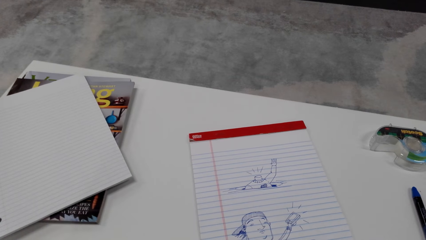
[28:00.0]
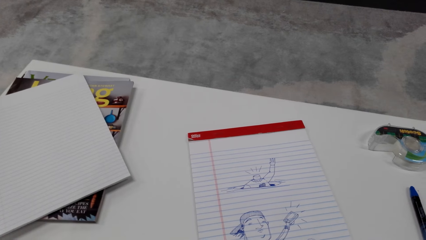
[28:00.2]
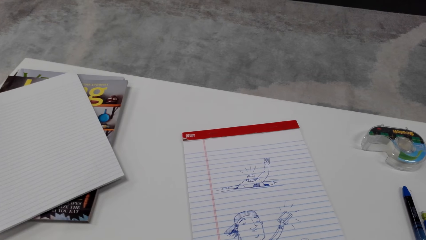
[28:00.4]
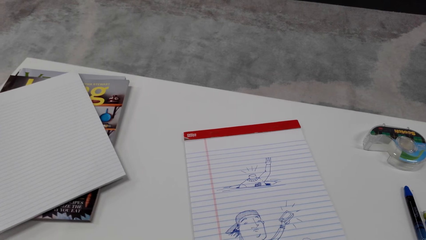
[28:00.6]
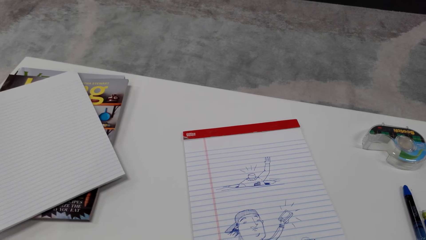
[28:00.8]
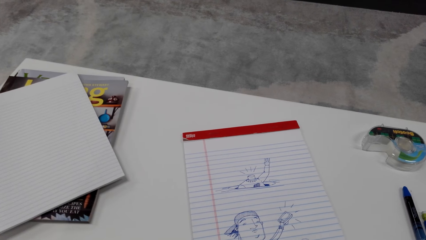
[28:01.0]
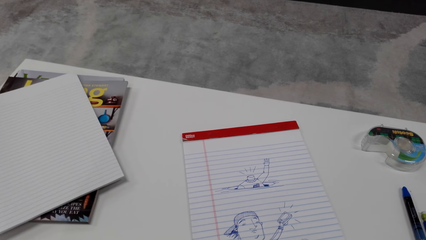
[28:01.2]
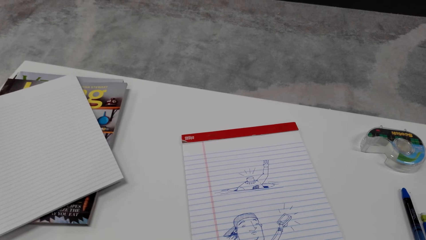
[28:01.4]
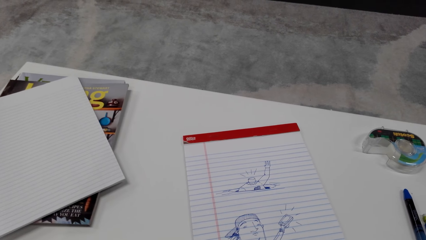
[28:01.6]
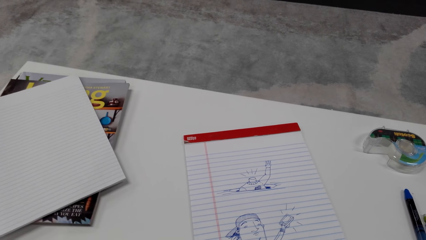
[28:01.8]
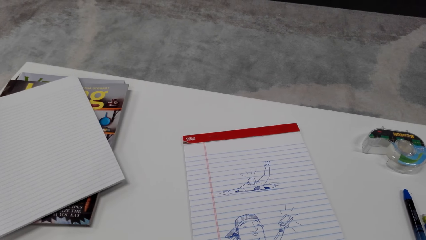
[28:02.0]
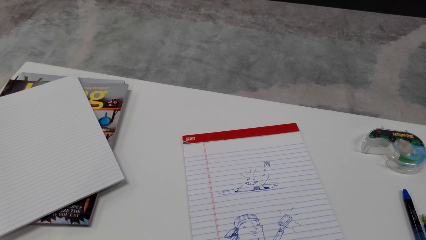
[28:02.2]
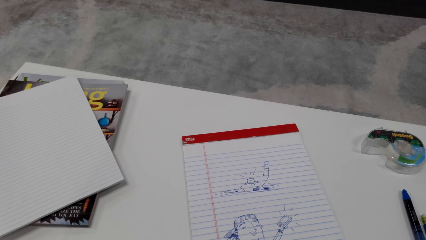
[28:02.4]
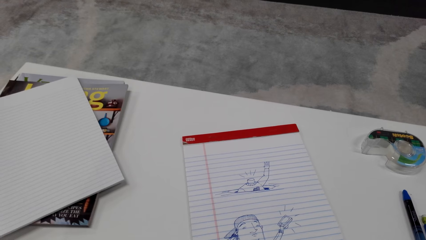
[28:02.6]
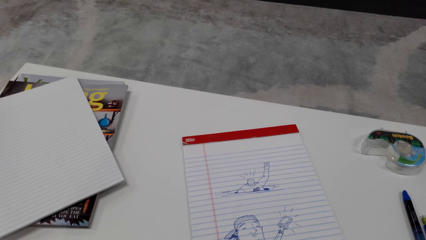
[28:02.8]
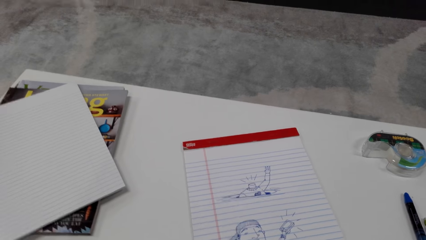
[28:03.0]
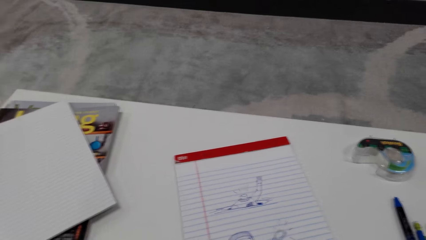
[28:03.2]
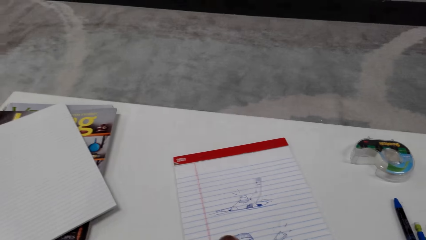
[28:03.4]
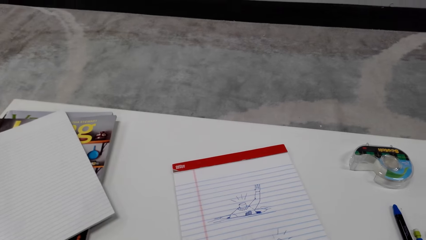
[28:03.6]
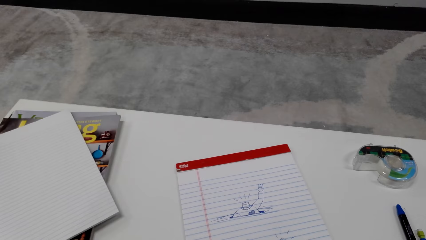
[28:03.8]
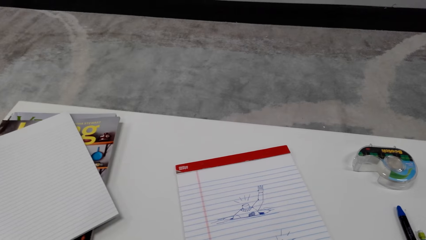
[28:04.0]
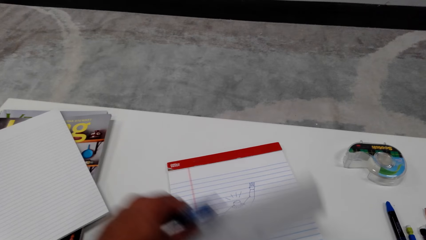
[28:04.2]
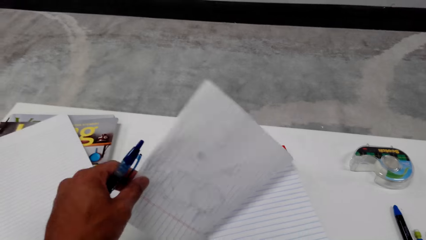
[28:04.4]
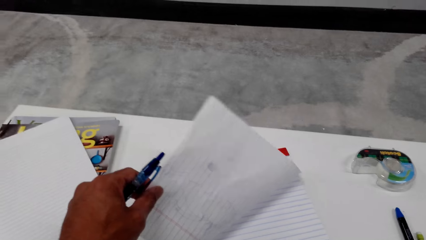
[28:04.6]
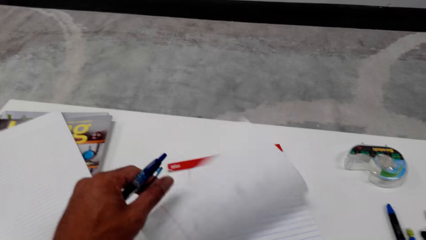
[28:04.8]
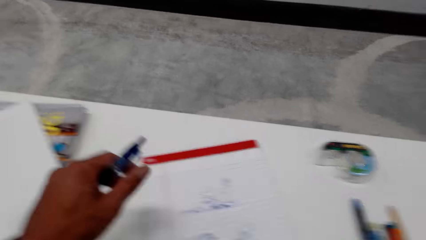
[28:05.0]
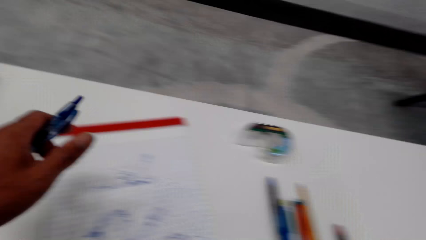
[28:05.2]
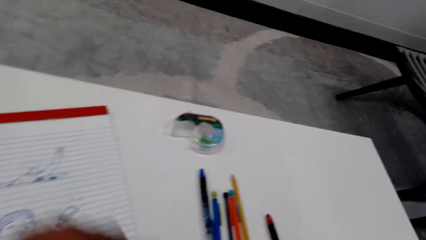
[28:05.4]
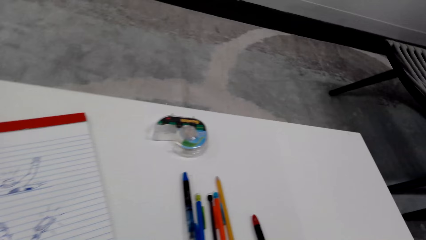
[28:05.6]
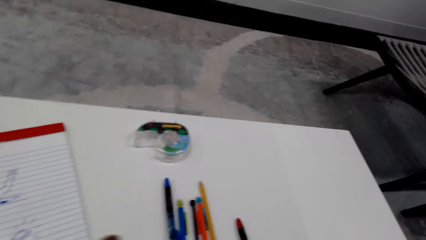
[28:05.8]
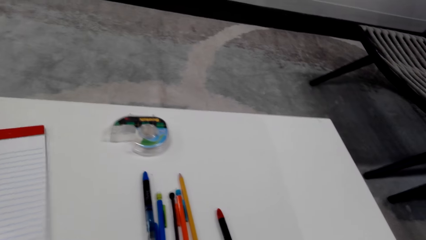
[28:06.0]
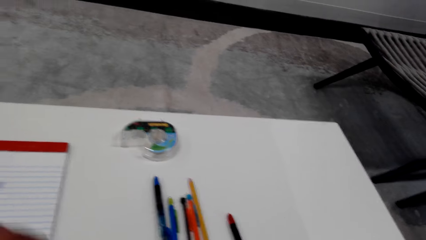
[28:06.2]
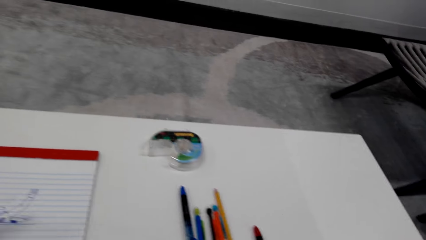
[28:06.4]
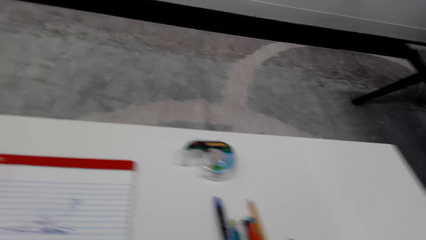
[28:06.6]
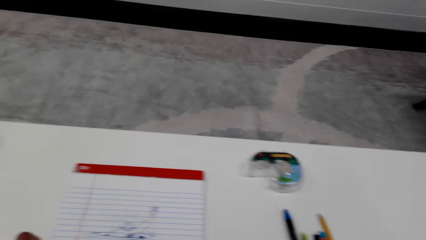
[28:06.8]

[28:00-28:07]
The camera wearer looks around.

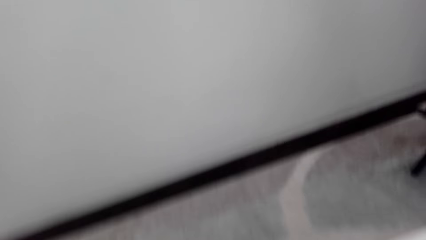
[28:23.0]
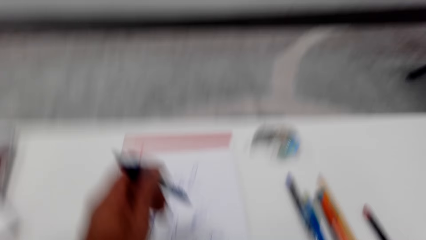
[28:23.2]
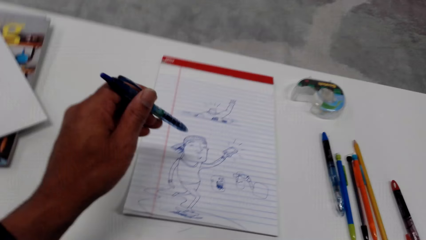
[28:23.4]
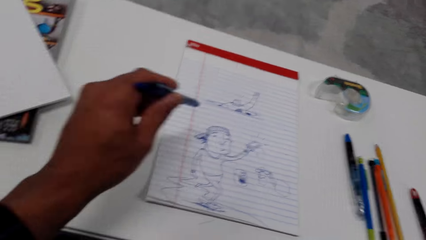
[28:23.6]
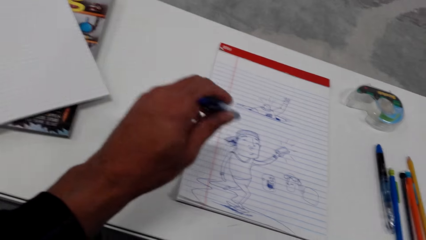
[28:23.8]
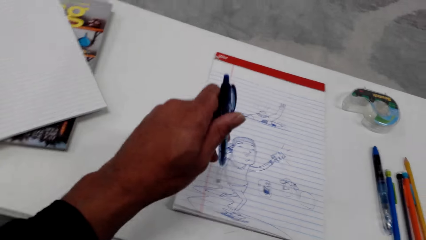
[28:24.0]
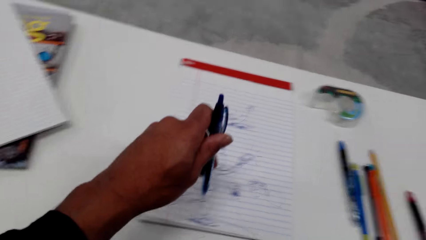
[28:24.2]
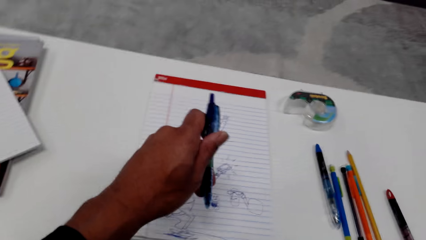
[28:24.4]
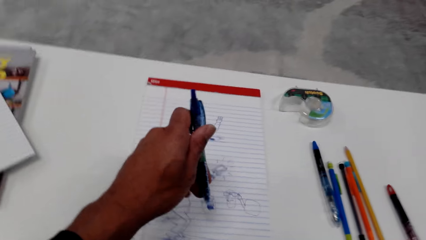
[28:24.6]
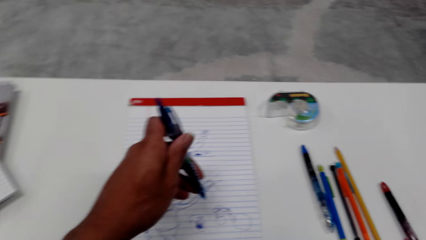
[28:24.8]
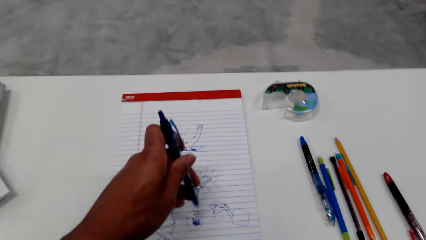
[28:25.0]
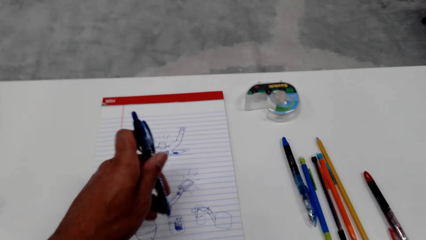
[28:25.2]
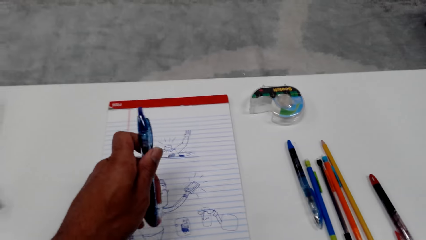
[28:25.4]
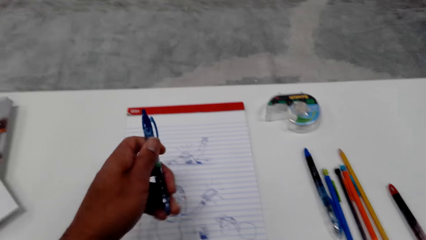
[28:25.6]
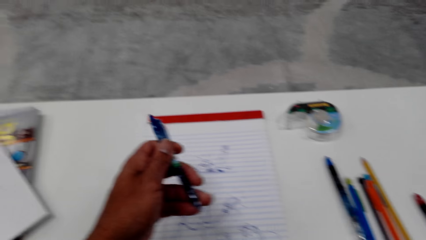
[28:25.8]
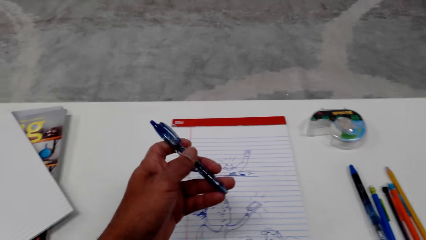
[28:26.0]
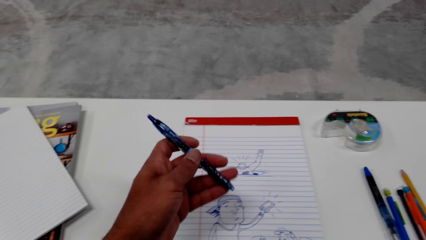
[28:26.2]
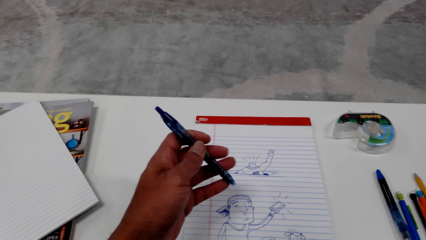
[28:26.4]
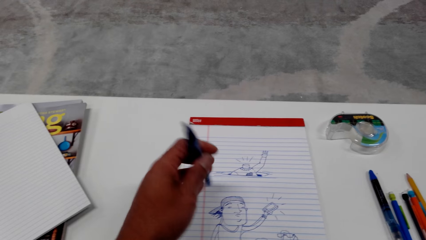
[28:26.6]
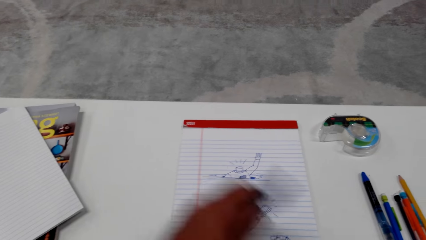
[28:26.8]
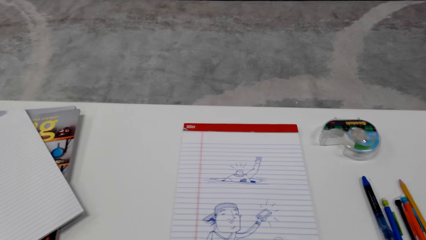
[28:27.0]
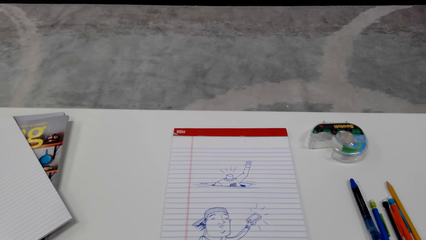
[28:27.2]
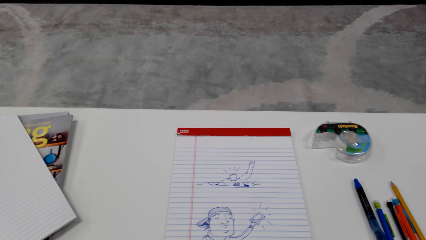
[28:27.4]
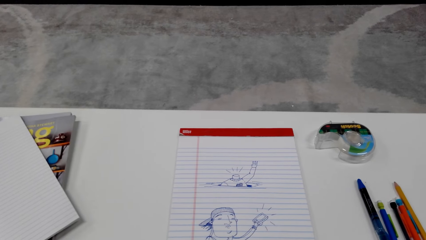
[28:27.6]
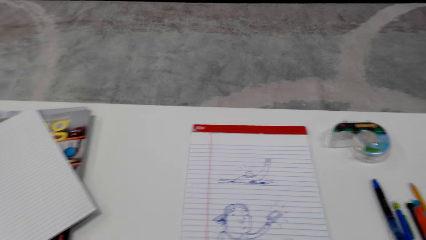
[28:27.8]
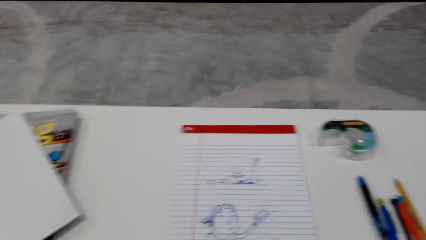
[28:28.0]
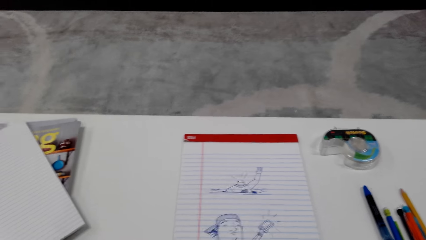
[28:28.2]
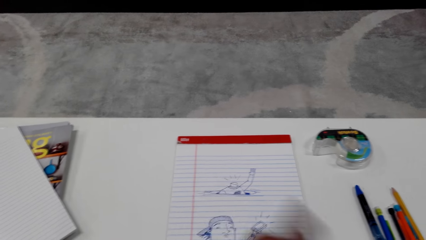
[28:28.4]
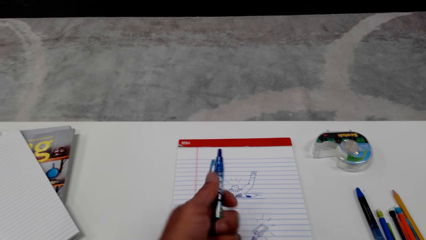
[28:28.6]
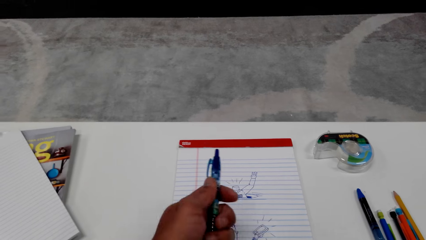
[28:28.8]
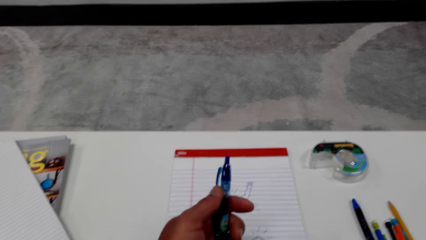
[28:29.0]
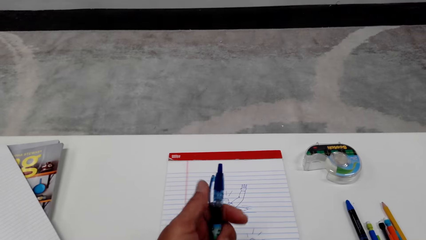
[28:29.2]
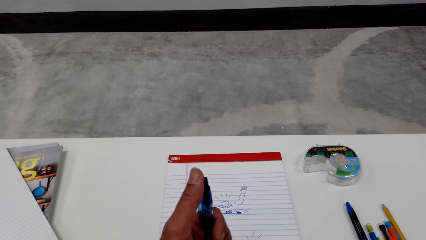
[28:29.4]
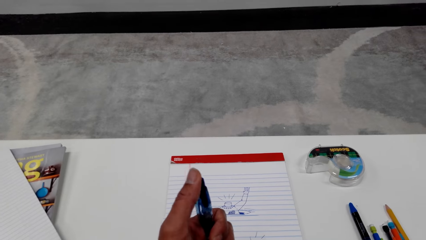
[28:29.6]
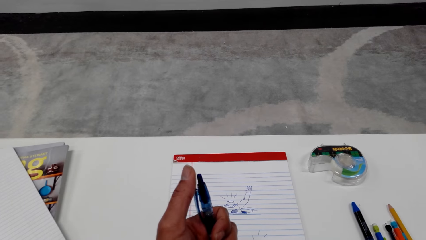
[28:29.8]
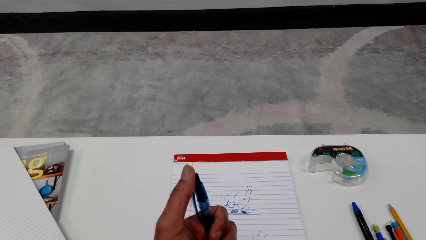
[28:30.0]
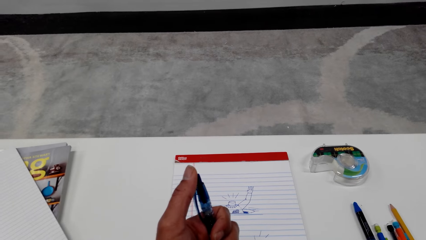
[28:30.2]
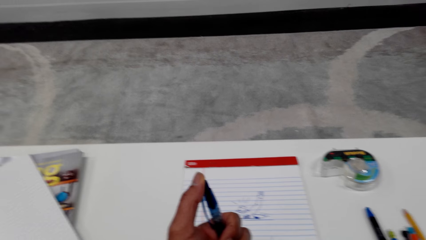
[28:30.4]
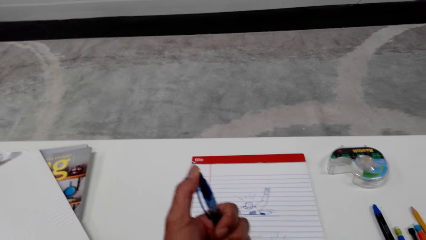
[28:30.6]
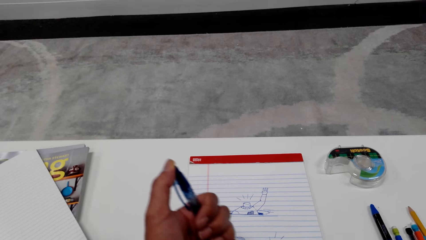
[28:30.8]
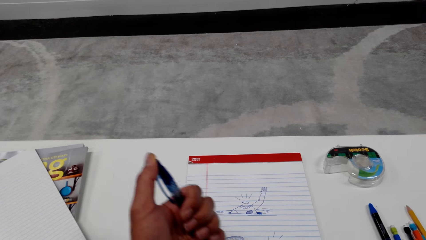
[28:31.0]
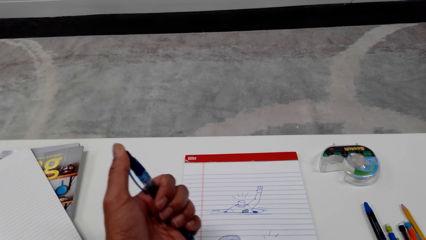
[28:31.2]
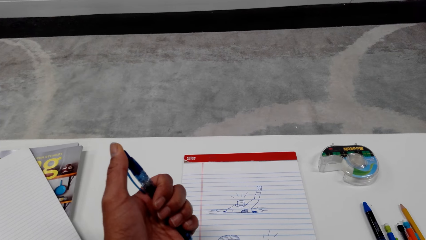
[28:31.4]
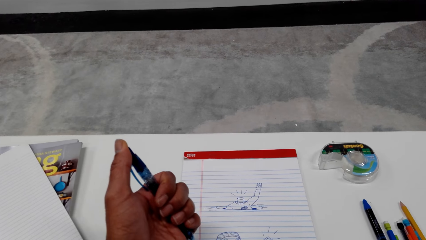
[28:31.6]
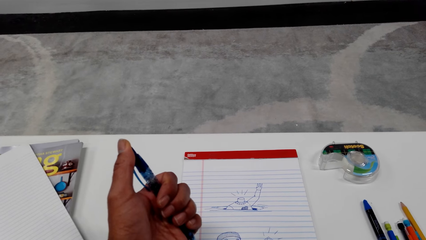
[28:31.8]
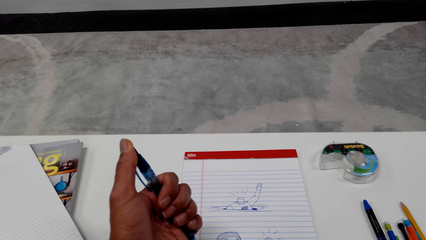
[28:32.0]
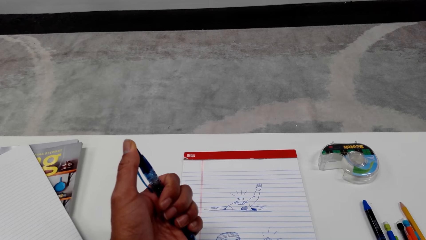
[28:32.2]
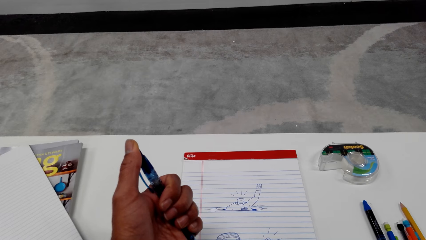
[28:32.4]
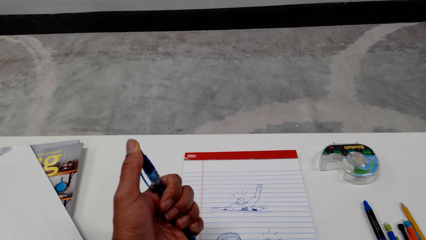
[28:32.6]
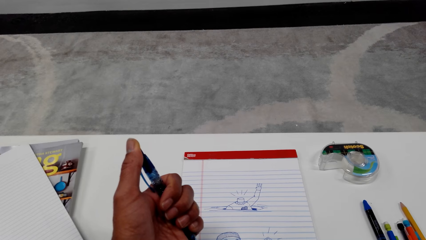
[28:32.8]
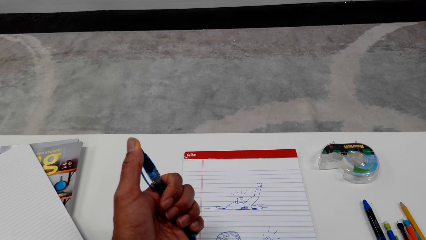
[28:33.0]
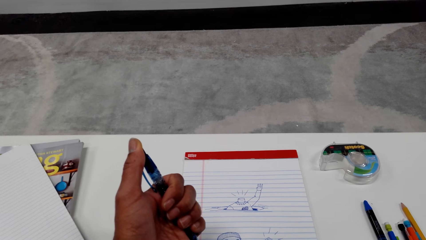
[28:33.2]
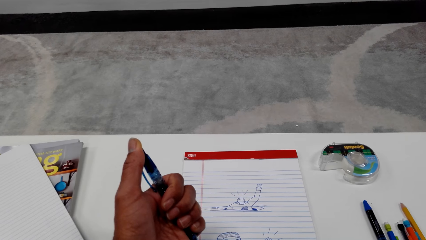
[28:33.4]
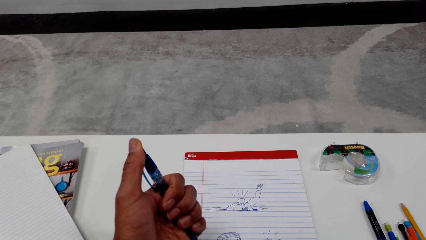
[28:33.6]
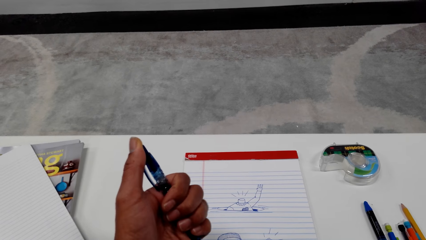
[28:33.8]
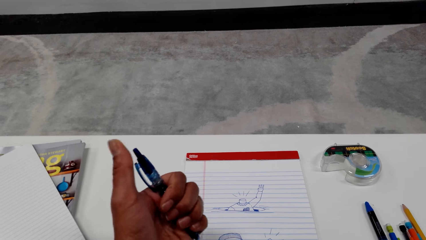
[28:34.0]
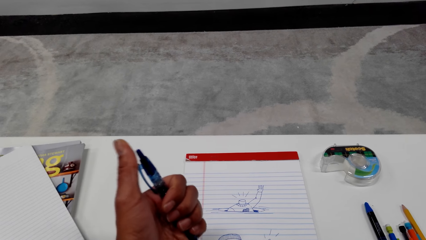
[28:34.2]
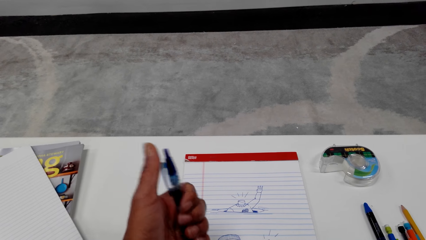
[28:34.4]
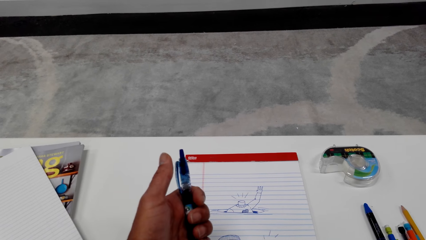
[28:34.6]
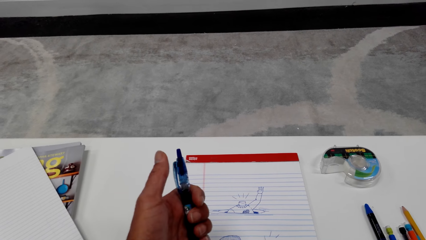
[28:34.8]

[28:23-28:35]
The camera wearer presses a pen on a book. They press the pen on top.
